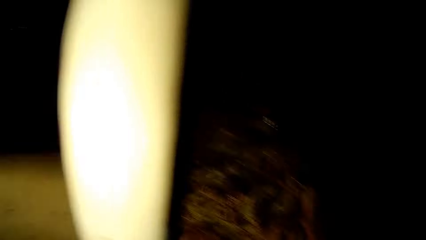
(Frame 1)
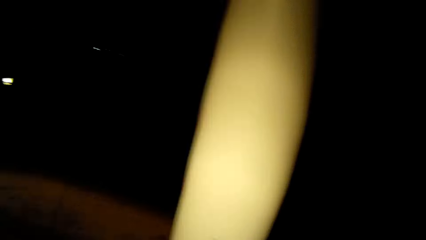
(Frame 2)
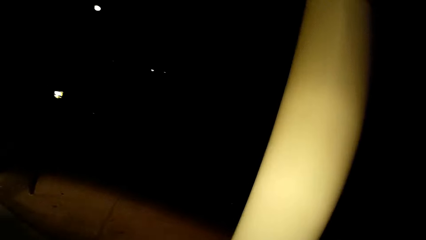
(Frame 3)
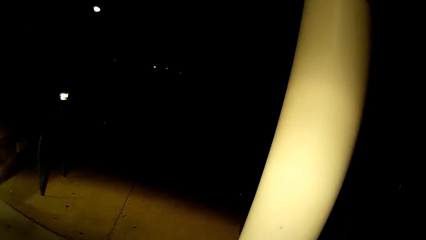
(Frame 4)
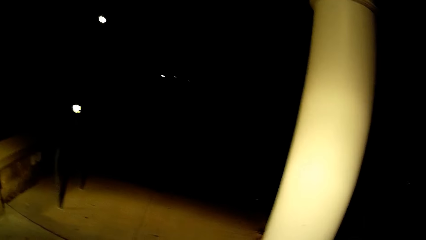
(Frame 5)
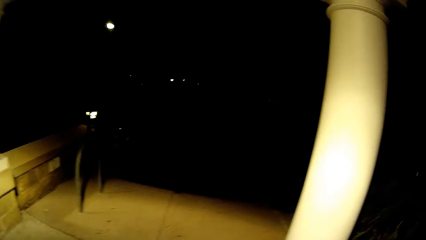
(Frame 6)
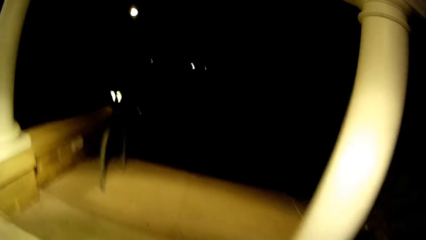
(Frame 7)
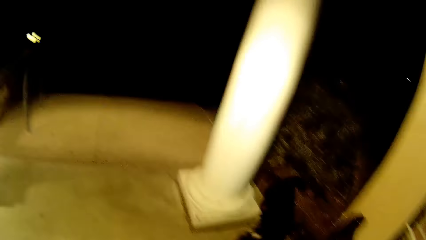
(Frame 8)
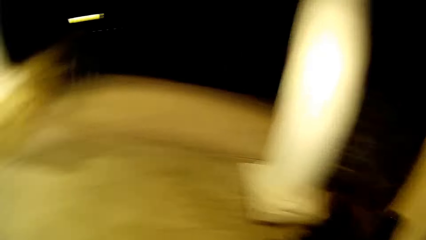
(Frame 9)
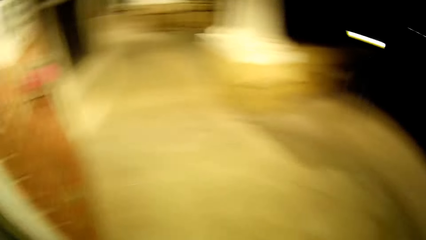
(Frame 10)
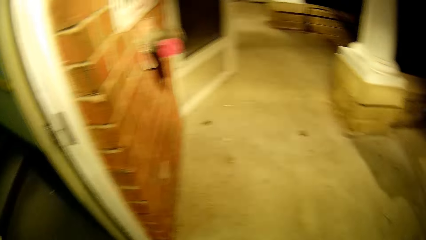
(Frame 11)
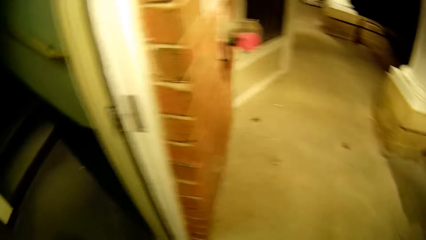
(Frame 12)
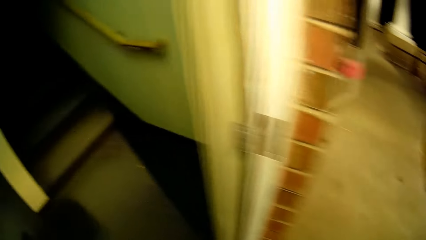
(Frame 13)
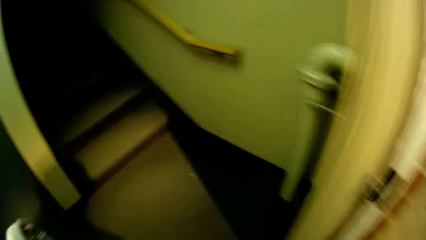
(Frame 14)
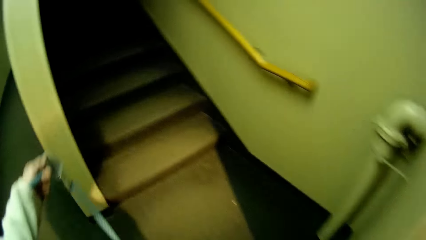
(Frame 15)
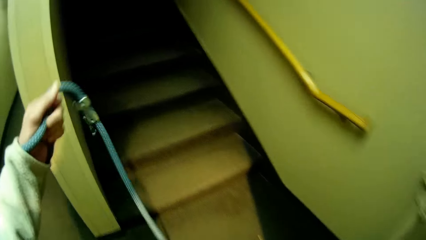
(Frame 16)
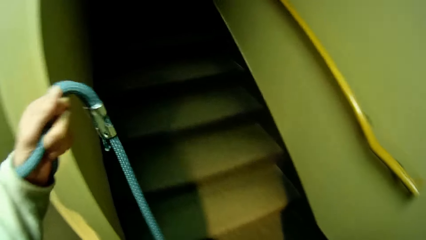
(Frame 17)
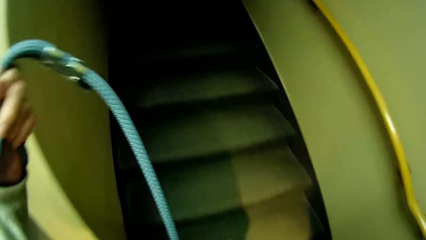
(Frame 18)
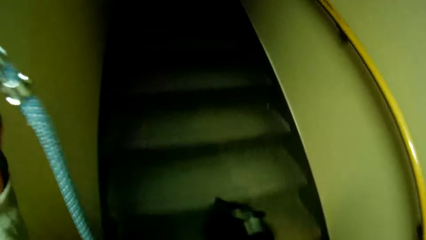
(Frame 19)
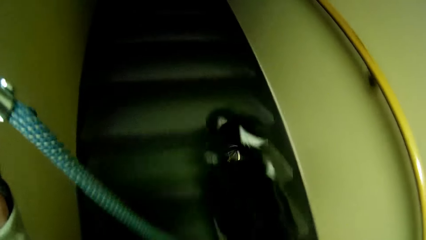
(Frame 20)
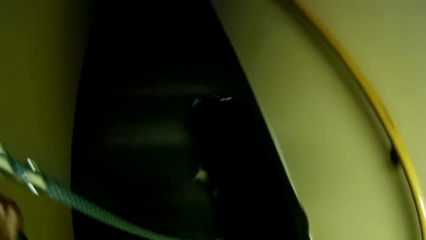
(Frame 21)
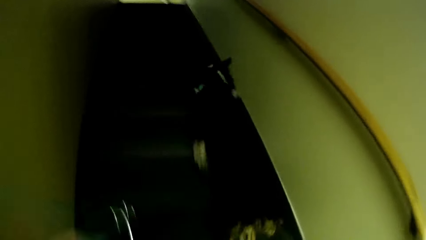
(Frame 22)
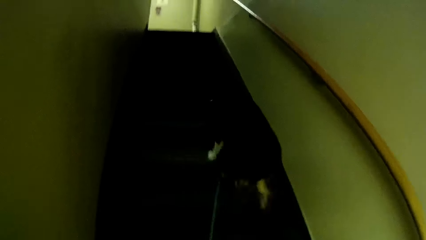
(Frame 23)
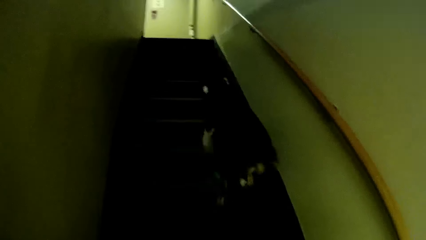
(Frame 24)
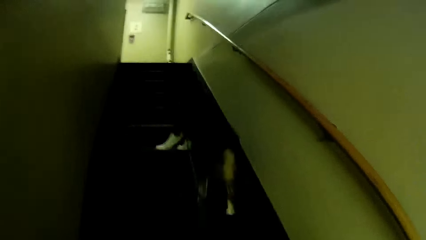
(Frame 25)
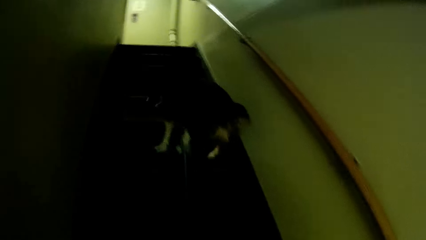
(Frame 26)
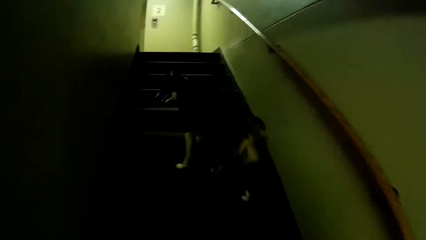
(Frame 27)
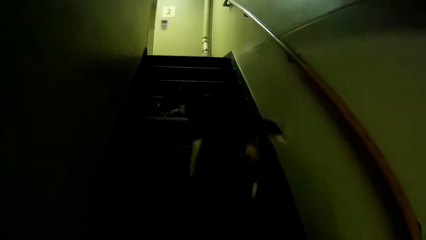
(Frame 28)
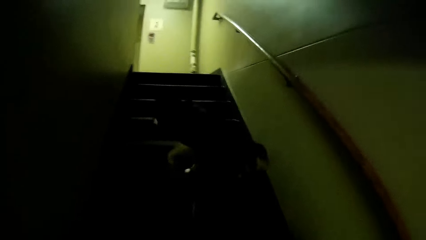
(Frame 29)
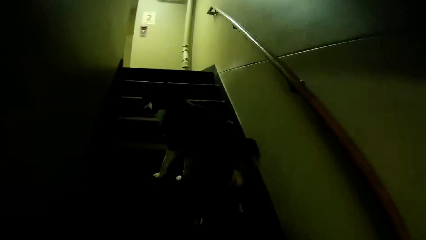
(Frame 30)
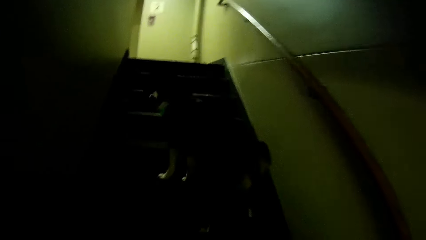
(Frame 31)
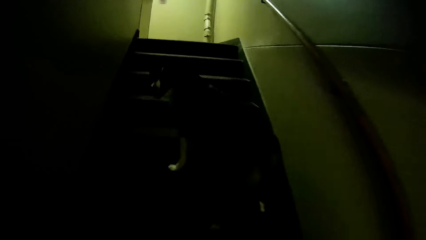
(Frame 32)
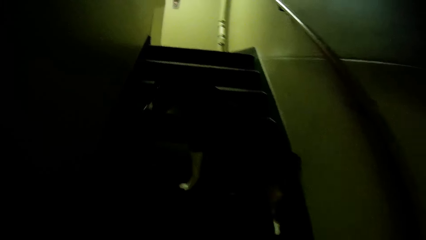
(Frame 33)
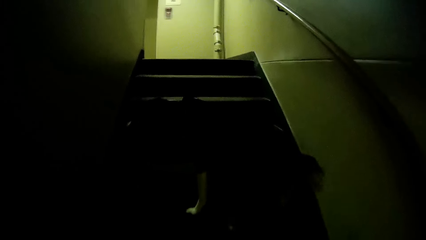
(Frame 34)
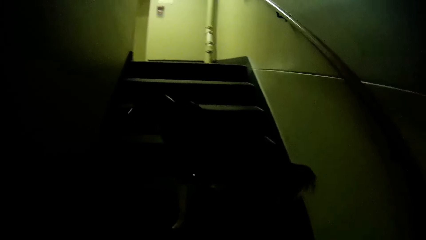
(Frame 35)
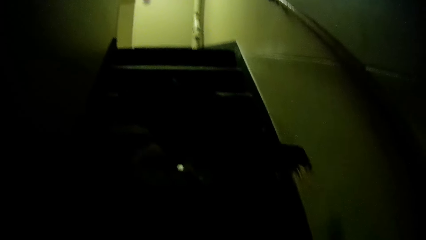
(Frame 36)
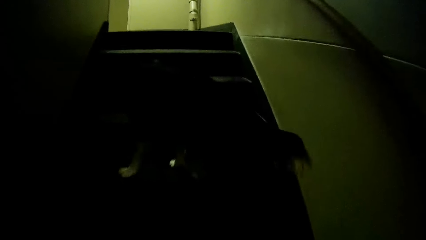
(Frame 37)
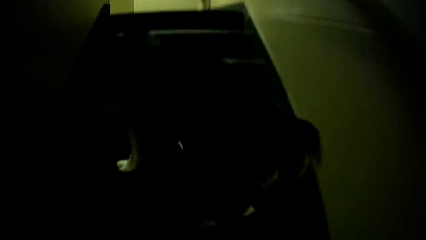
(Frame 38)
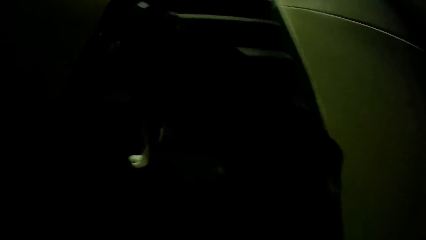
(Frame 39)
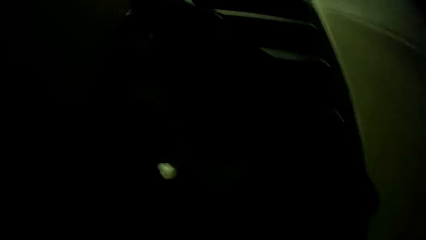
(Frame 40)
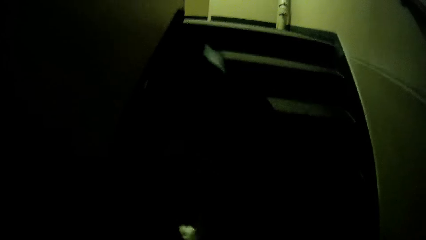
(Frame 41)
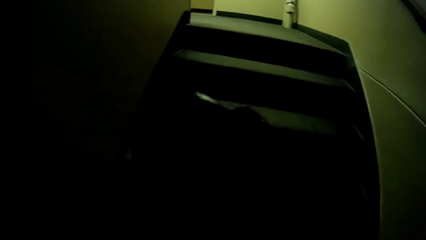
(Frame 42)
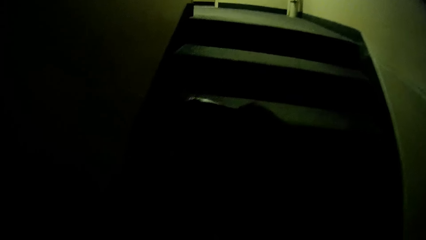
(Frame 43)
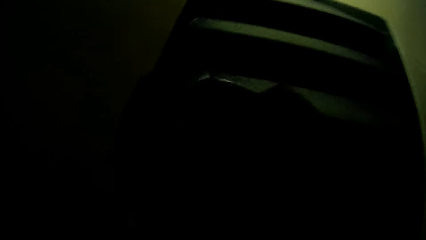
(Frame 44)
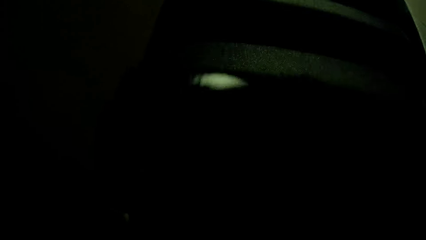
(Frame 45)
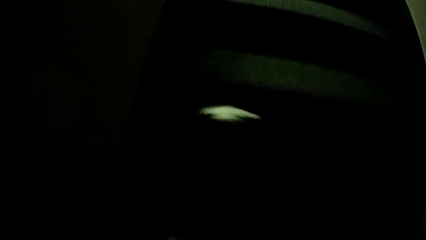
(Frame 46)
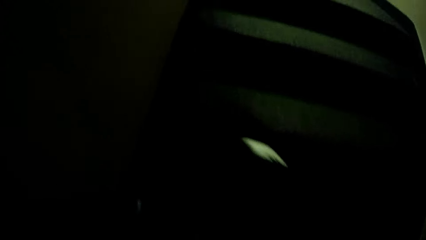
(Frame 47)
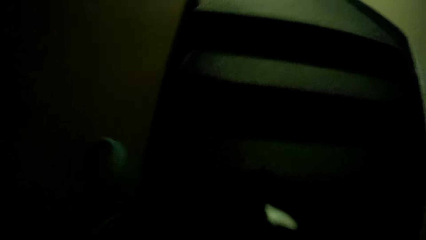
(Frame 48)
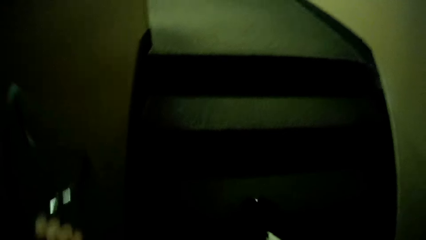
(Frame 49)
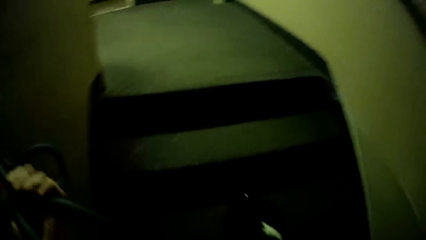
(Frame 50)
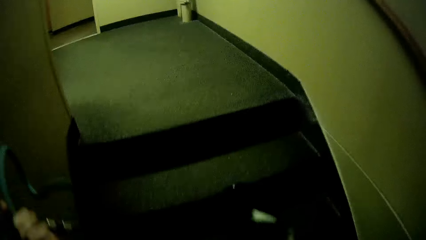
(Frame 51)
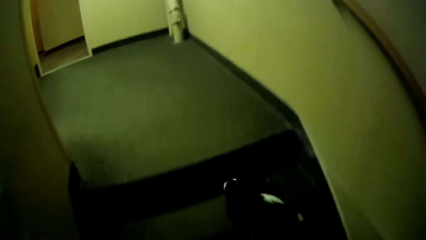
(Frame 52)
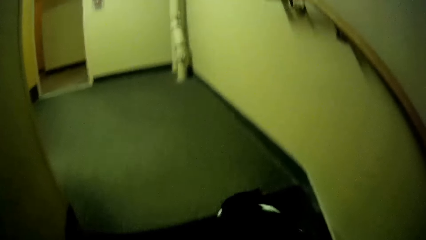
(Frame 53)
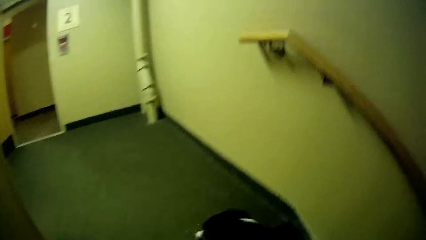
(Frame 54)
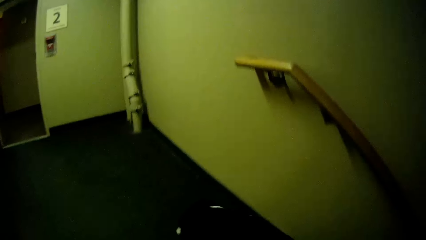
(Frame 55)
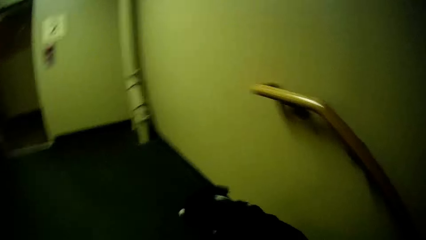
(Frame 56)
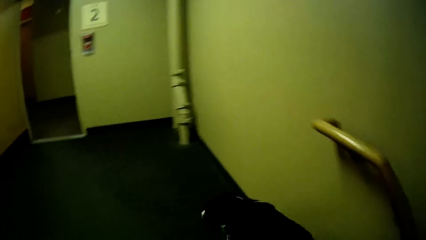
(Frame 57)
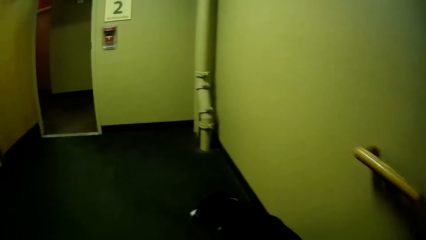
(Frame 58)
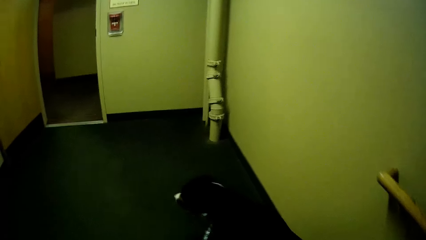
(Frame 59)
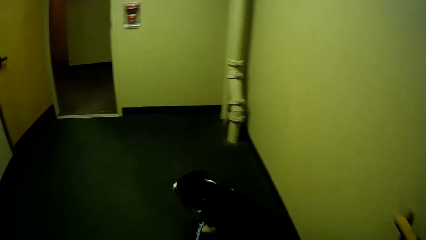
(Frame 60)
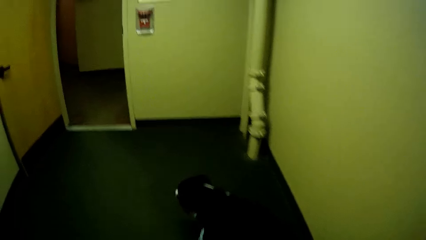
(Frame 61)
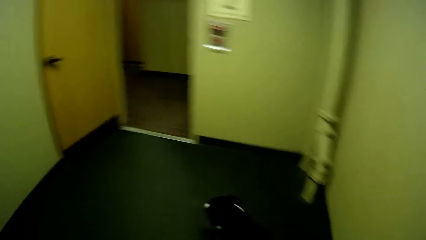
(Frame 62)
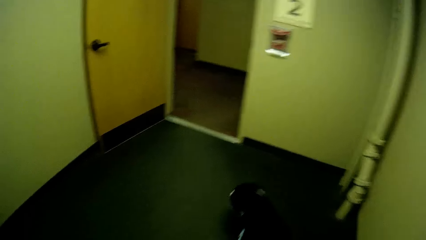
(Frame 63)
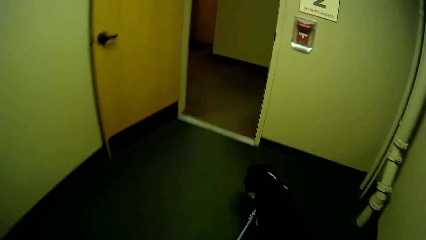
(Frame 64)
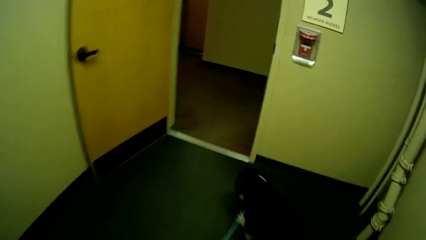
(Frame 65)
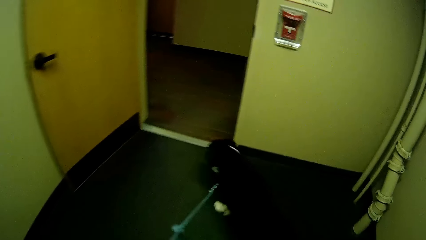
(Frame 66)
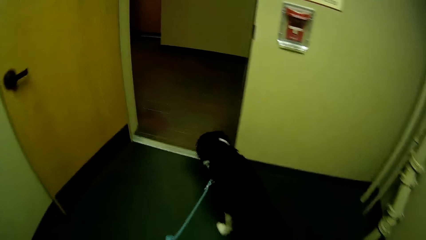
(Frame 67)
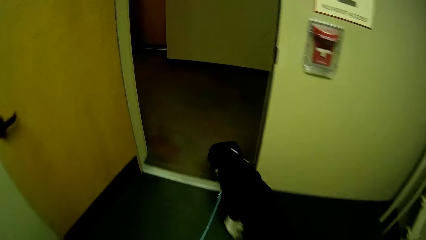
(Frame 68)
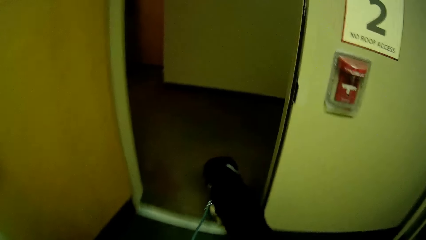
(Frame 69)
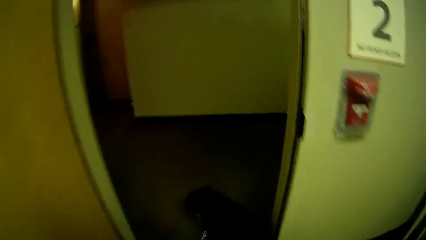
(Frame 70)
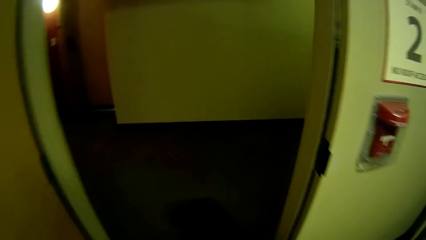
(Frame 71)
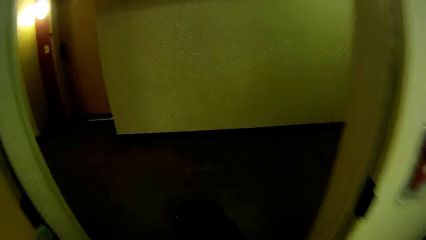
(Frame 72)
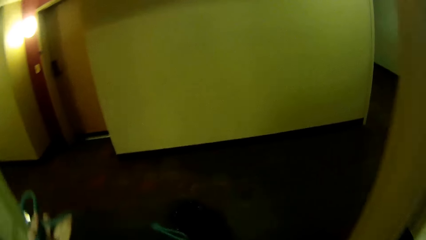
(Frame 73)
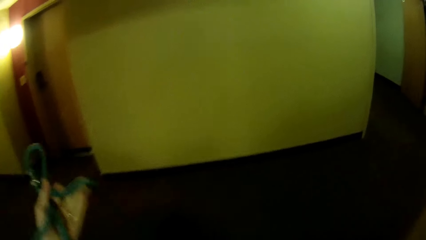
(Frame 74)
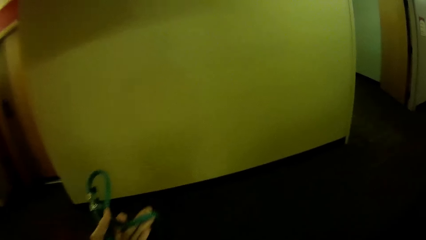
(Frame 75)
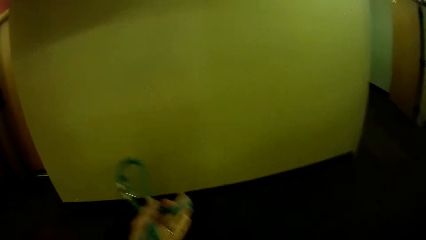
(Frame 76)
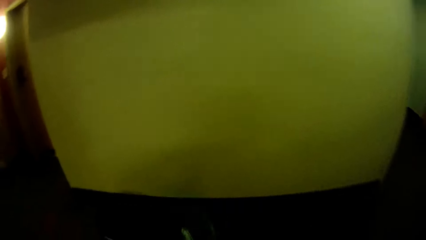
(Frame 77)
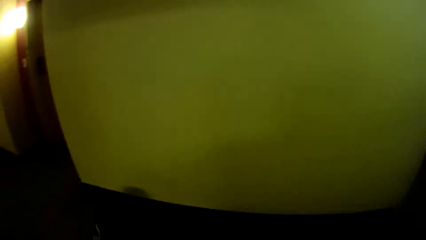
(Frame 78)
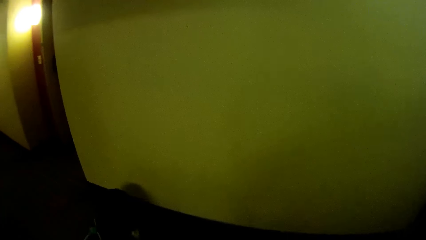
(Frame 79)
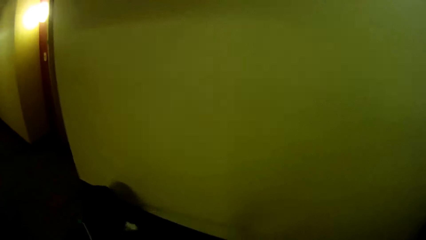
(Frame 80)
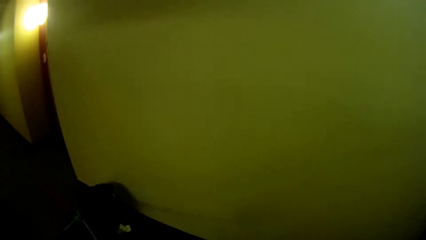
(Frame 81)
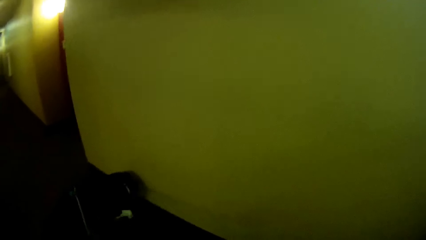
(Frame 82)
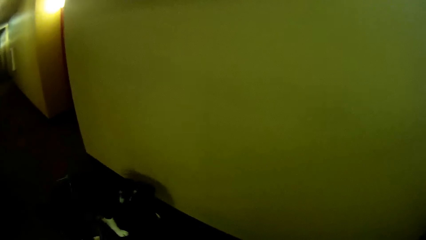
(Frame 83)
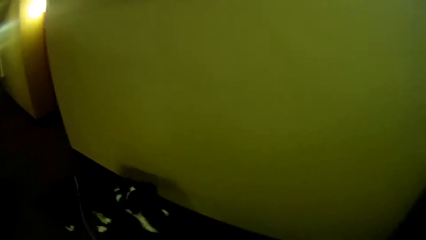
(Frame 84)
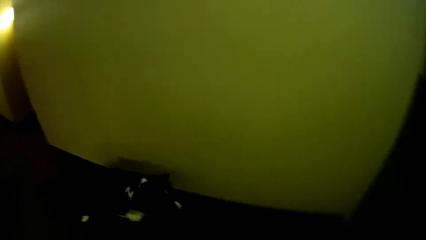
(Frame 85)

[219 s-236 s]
The camera wearer turns around. They lead the dog to the house using the slip lead. They walk towards the stairs with the dog. They lead the dog up the stairs using the slip lead. They lead the dog around the house using the slip lead. They walk the dog towards the door.
